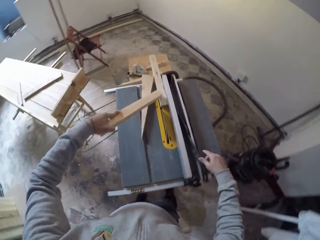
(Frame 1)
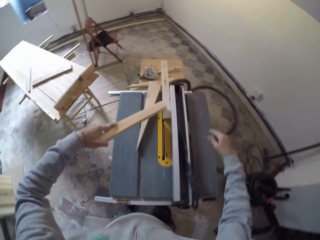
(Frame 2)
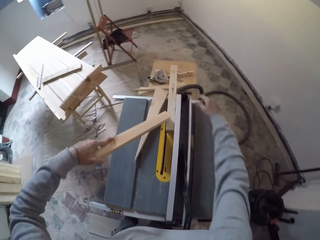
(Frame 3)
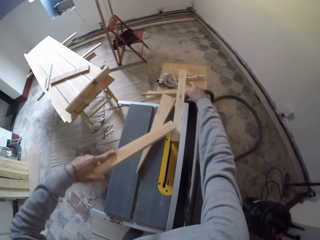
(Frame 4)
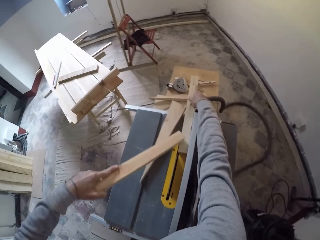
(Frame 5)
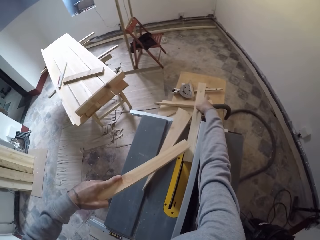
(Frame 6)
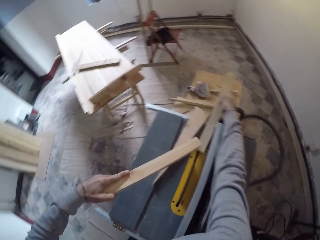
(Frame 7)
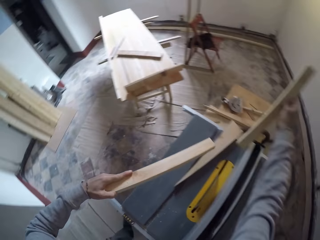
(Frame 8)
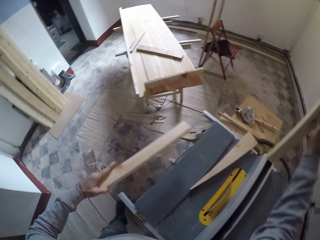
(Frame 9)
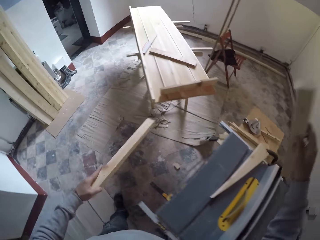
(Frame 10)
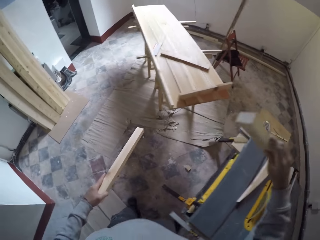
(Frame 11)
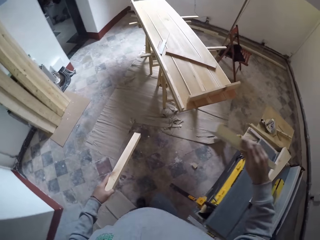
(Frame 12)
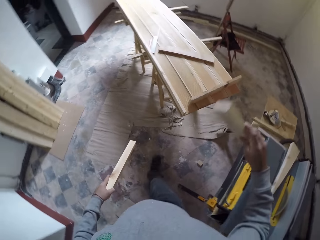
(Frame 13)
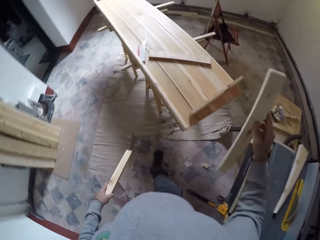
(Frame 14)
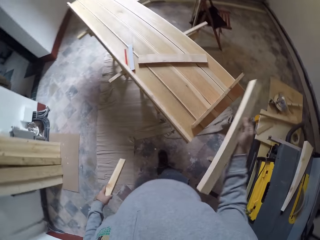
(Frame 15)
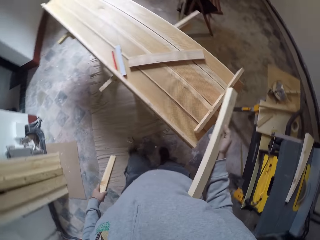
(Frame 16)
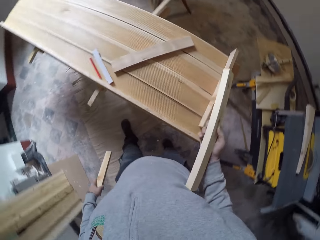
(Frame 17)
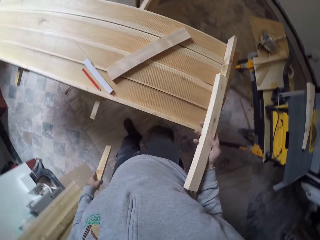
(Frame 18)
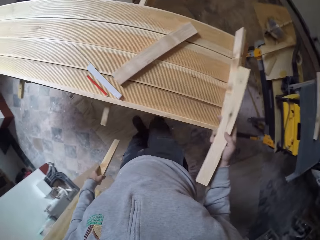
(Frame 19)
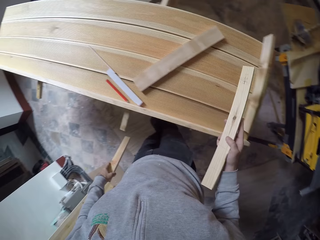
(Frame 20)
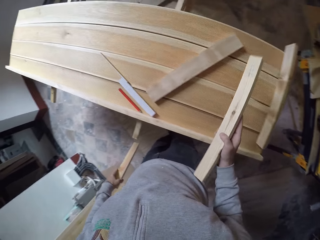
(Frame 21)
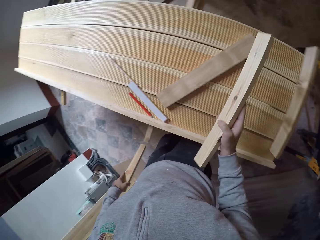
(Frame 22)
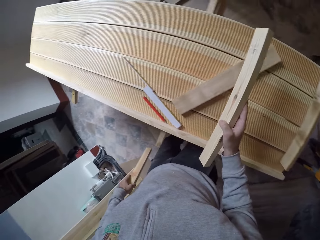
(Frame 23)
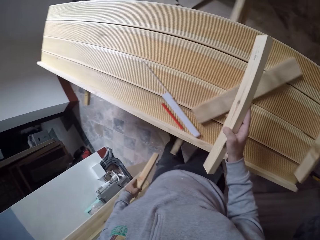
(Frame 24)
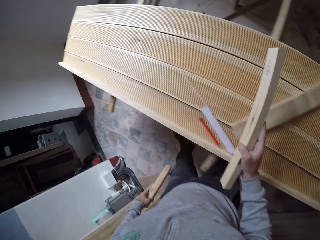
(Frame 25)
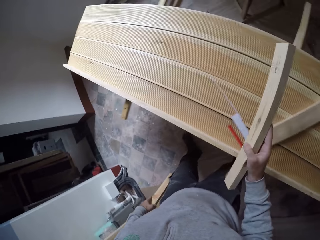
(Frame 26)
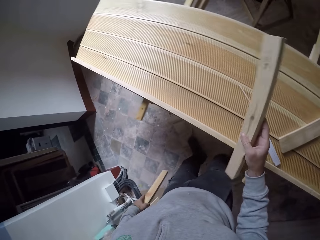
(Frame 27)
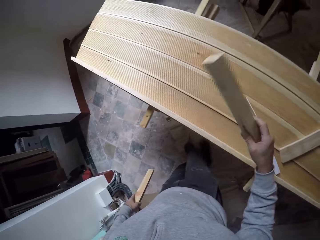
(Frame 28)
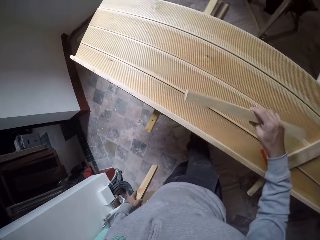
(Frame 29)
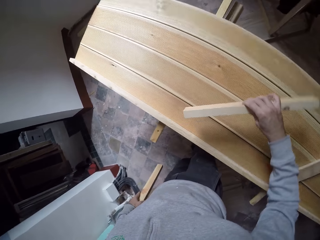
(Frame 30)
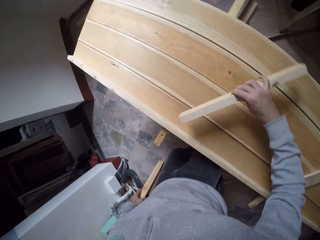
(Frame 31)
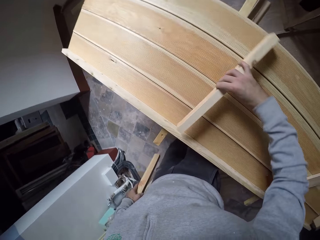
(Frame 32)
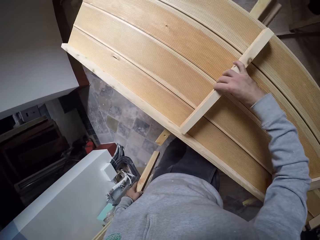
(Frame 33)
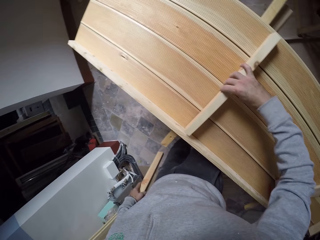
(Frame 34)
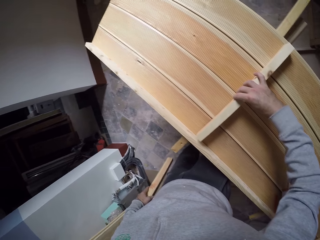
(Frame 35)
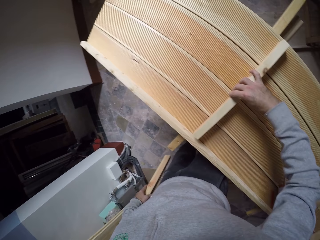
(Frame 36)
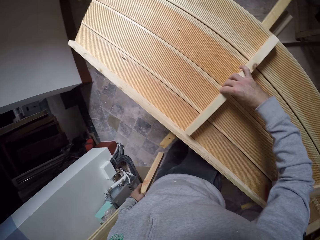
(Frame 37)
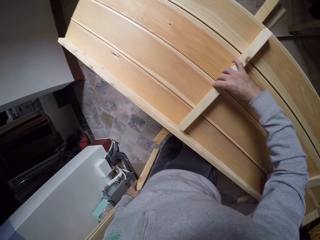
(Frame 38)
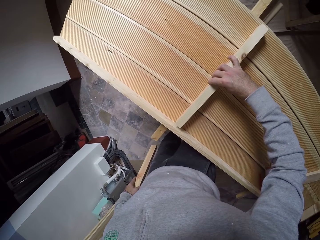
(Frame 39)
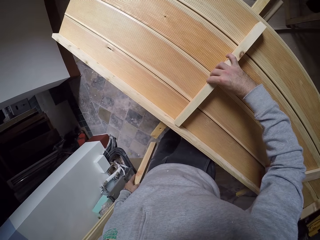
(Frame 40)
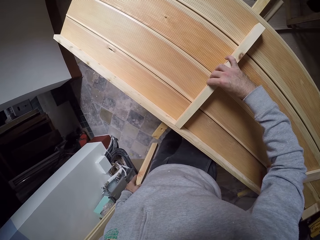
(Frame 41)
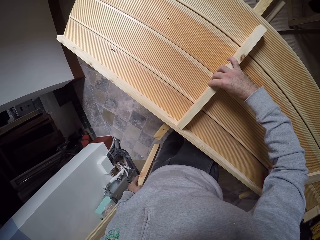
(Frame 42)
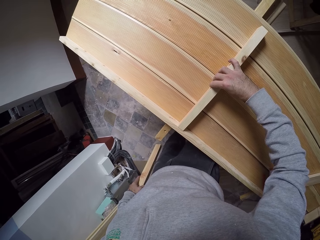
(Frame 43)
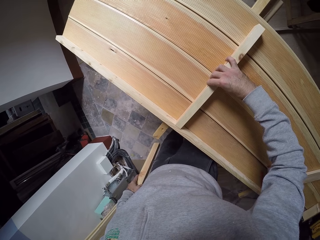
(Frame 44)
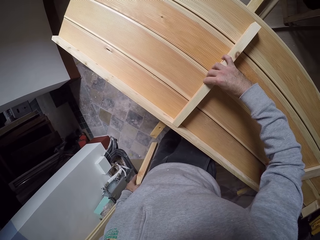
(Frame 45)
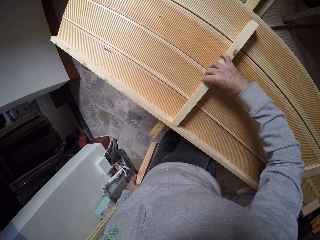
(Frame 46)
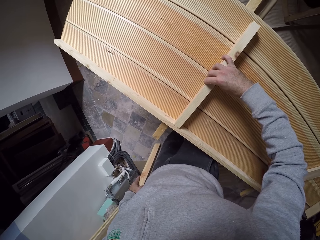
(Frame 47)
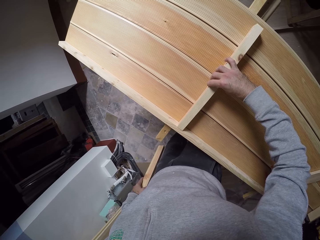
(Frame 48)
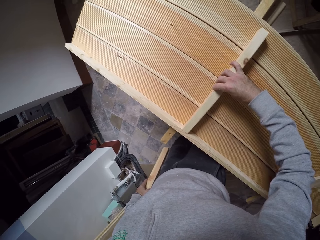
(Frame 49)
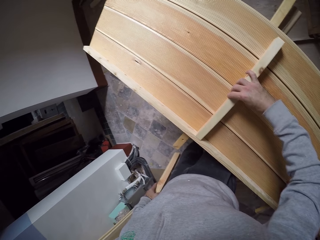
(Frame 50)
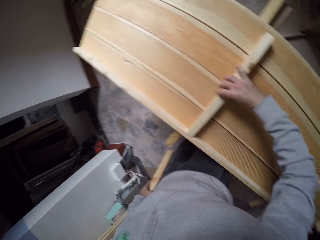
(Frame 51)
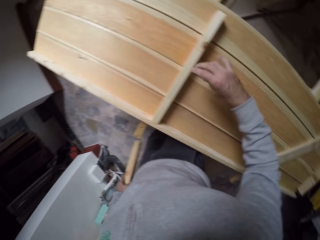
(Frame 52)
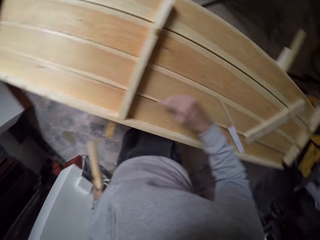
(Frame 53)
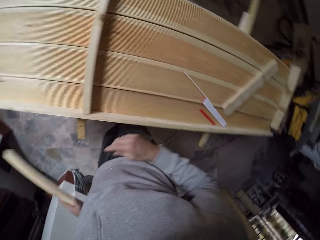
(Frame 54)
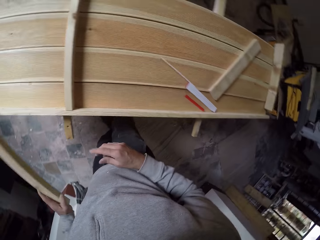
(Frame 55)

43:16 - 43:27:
The camera wearer picks up a wood. They walk. They put the piece of wood on the big wood.

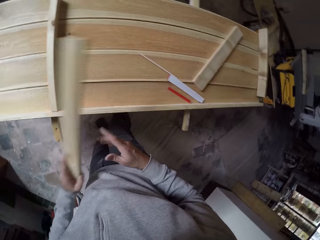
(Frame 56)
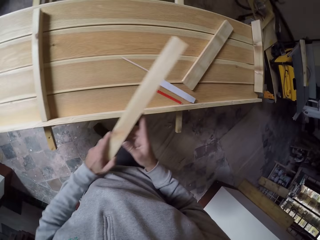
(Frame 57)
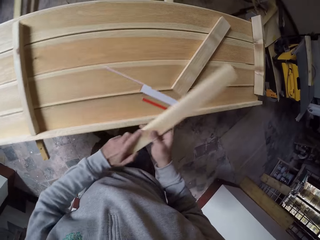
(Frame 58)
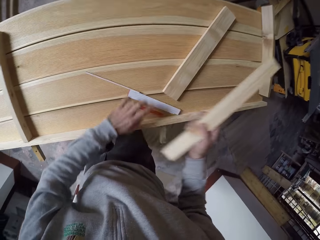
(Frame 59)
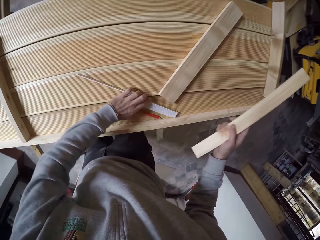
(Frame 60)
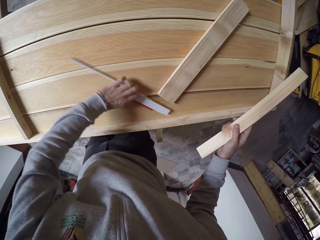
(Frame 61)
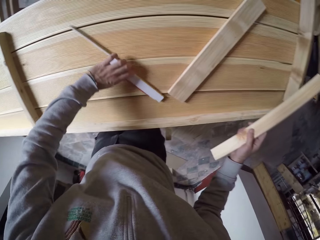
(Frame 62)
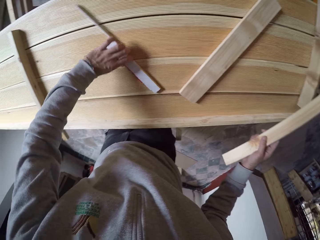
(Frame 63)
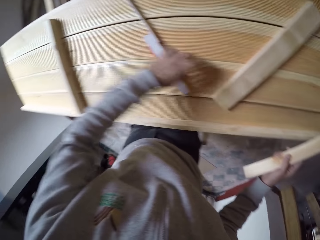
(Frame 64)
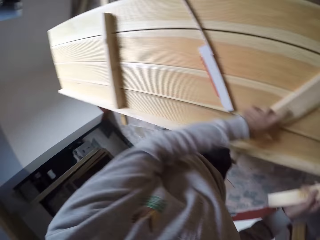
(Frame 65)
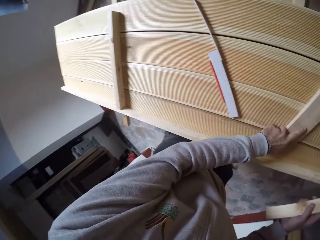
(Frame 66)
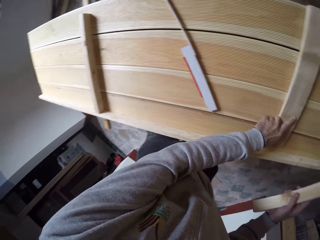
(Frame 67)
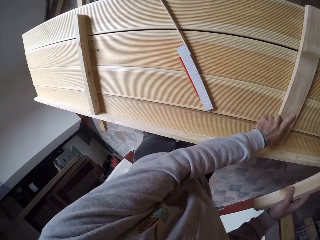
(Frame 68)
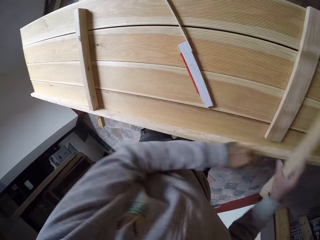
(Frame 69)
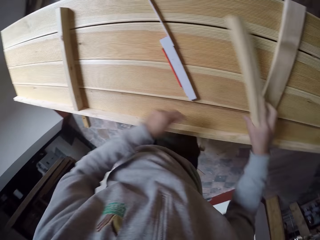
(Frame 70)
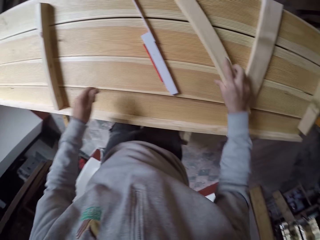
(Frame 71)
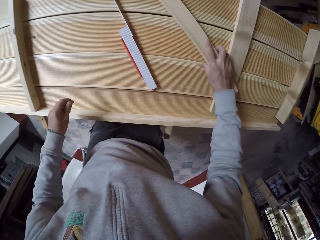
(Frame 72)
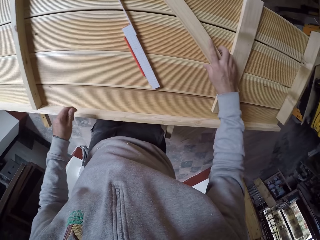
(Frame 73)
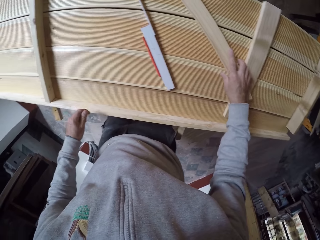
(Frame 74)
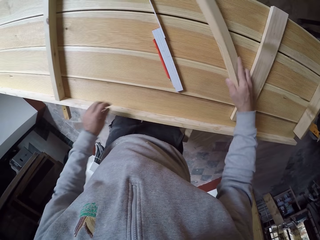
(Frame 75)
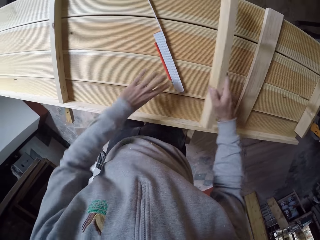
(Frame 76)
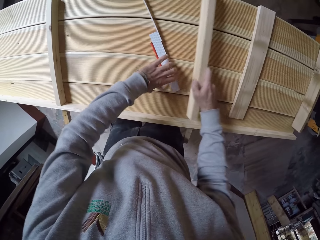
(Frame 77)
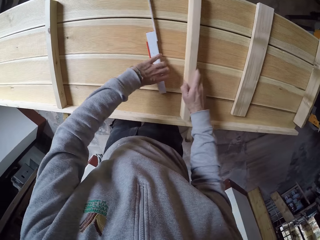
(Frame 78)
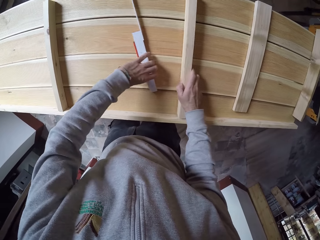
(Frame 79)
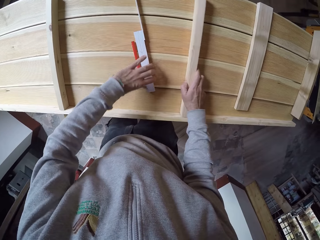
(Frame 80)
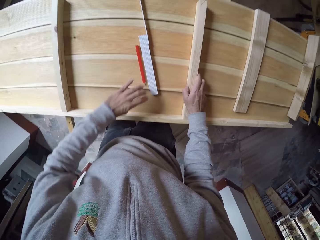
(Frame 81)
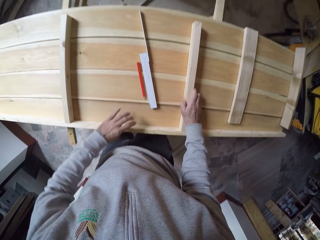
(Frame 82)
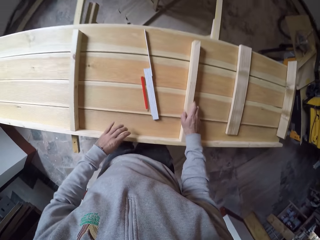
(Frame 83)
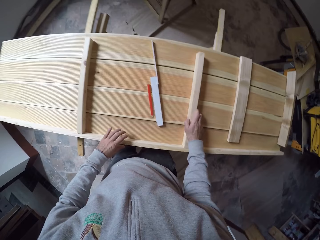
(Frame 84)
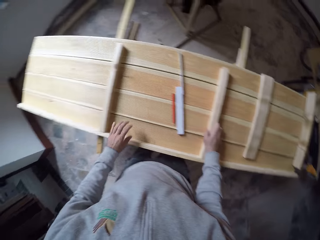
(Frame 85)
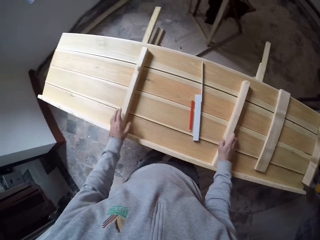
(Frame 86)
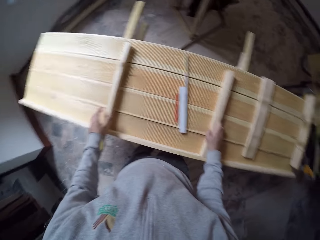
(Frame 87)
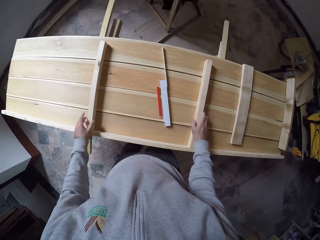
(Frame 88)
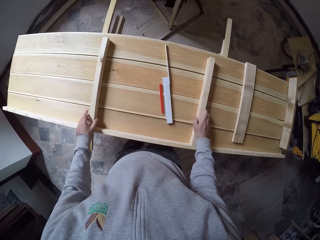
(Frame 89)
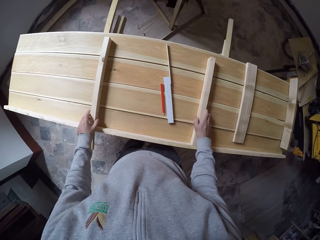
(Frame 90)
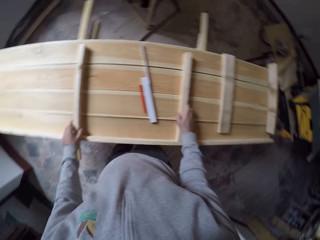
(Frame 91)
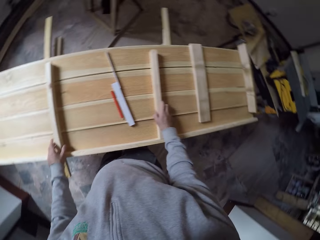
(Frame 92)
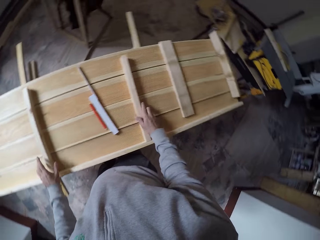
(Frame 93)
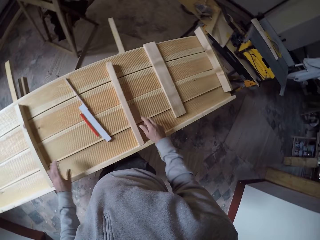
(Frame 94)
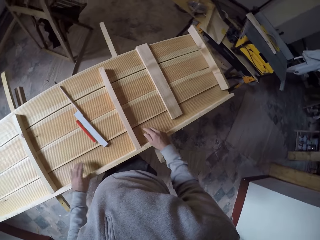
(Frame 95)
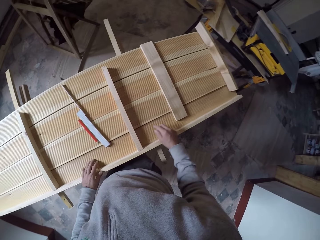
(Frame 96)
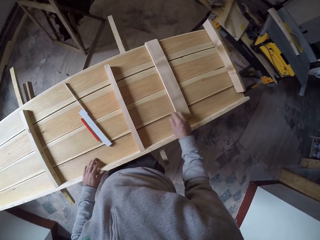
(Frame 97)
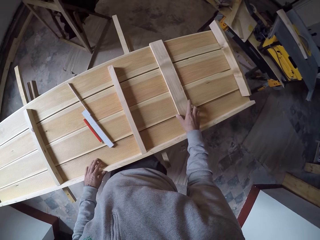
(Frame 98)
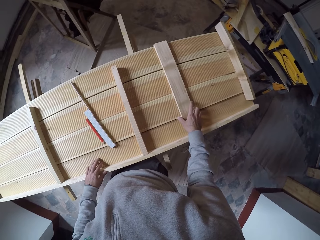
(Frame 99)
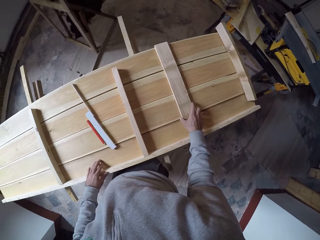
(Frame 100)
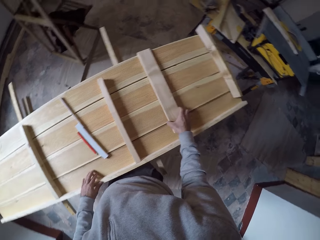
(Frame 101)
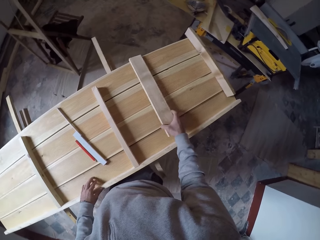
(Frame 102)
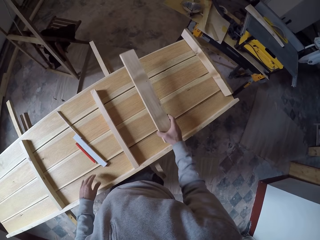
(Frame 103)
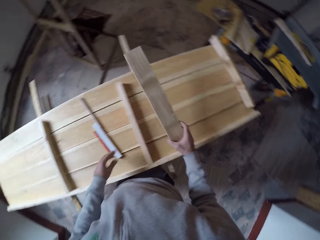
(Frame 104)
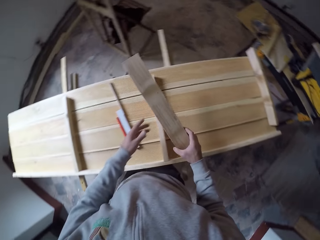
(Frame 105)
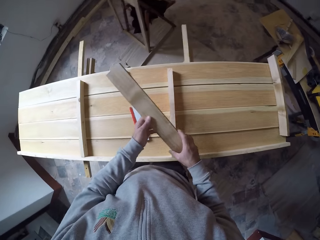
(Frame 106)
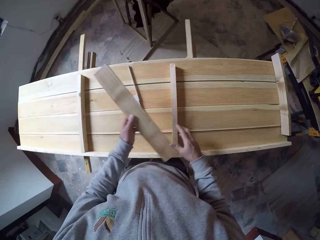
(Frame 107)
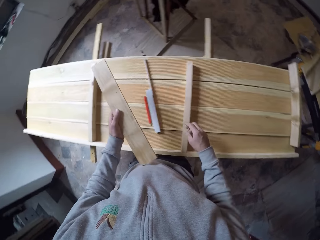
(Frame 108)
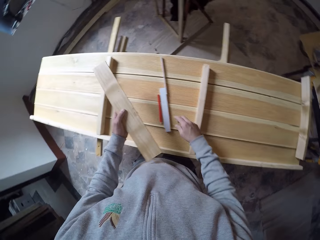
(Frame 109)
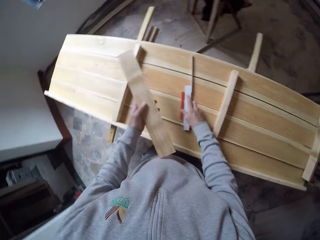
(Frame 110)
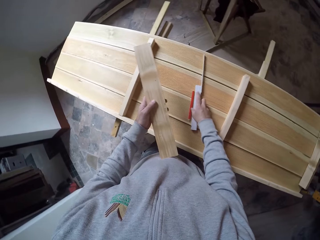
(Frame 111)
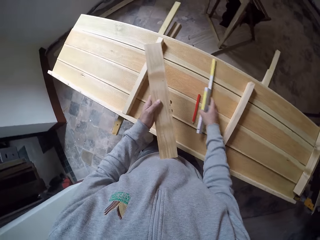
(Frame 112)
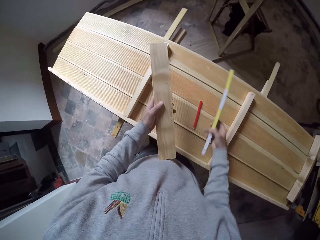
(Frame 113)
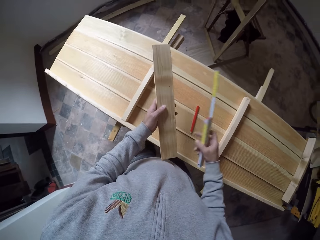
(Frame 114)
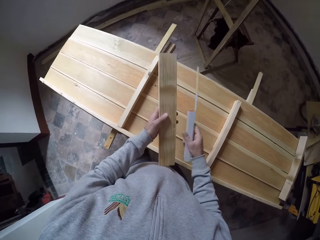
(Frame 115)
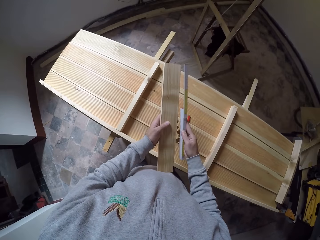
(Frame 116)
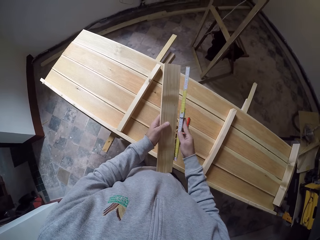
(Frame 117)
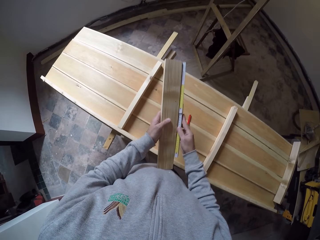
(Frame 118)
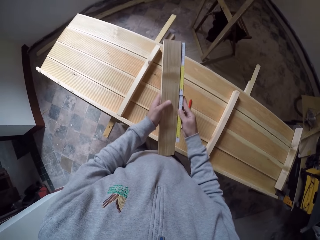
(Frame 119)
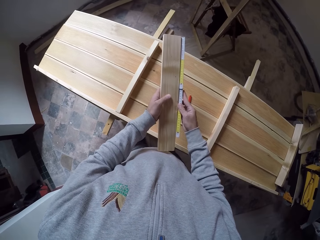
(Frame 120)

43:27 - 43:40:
The camera wearer moves a pen on the table, moves a tape measure on the table and moves a wood on the table. They arrange the woods on the big wood. They put a wood on the table. They pick up a wood. They pick up the tape measure. They measure the wood with the tape measure.
